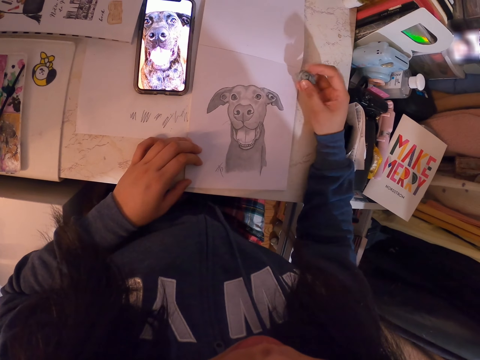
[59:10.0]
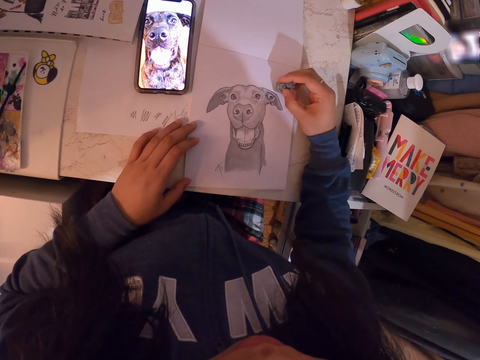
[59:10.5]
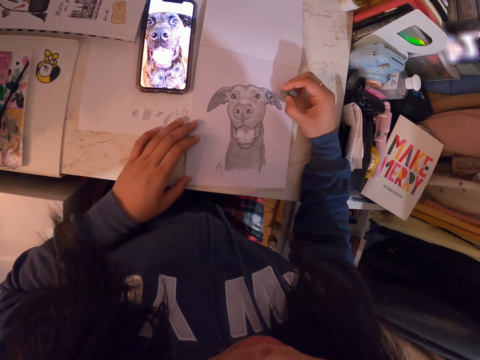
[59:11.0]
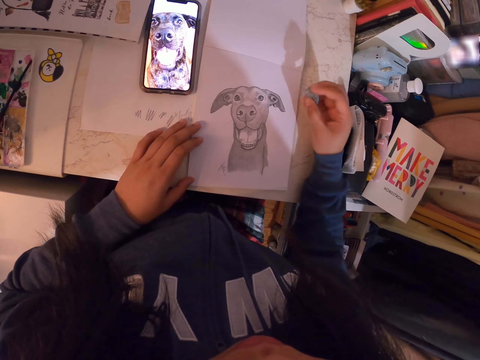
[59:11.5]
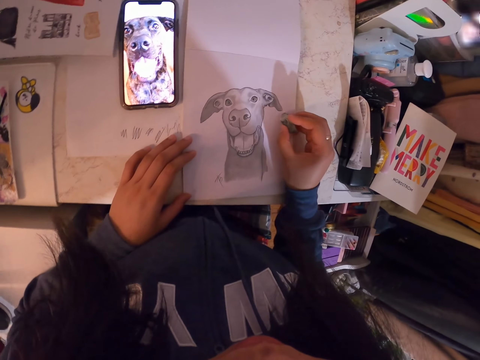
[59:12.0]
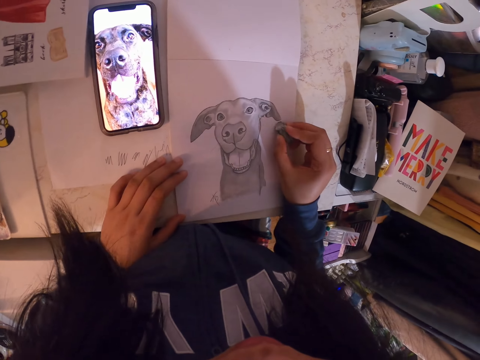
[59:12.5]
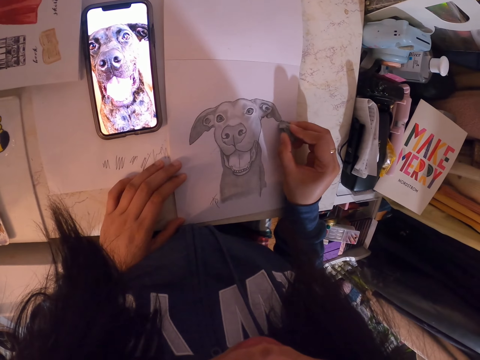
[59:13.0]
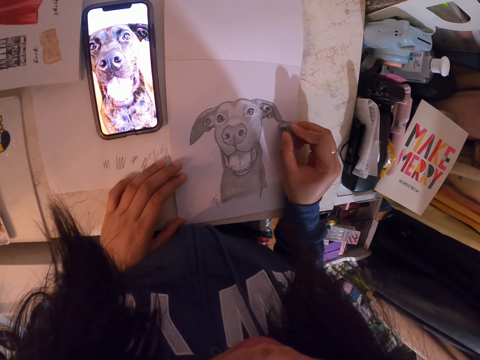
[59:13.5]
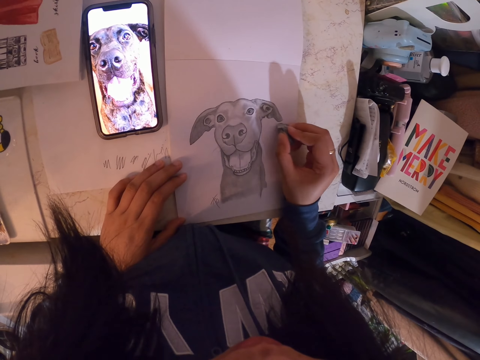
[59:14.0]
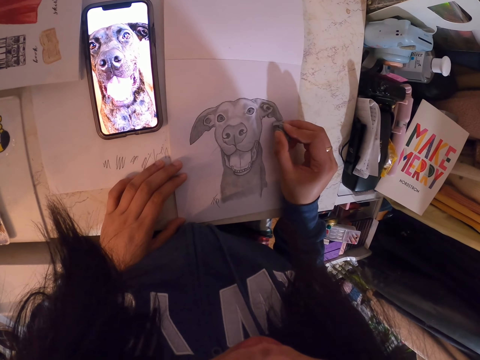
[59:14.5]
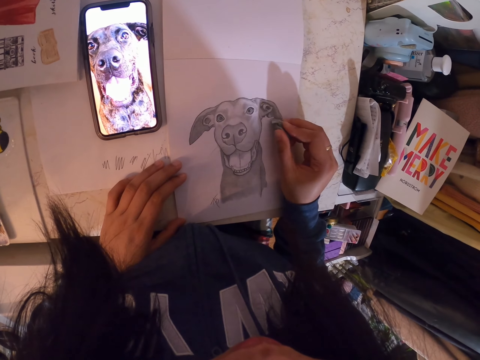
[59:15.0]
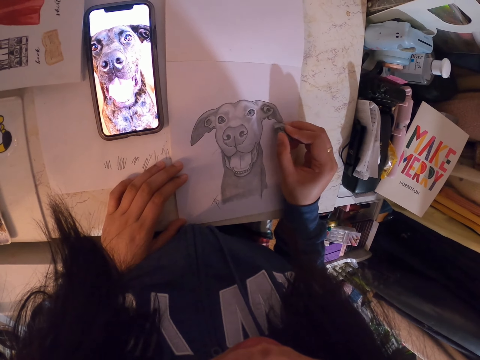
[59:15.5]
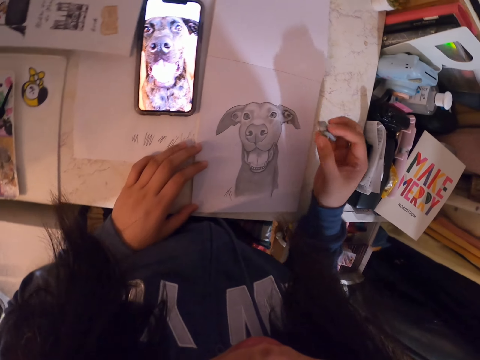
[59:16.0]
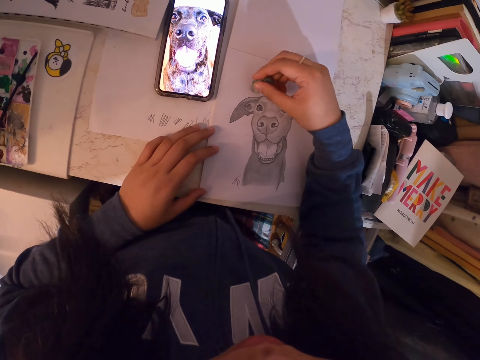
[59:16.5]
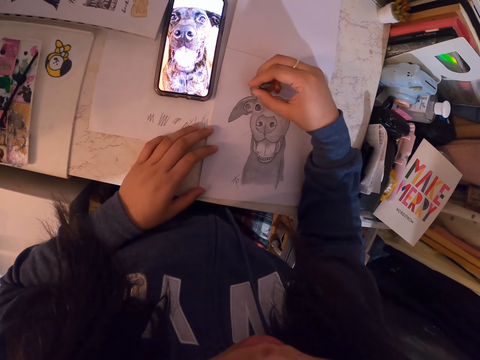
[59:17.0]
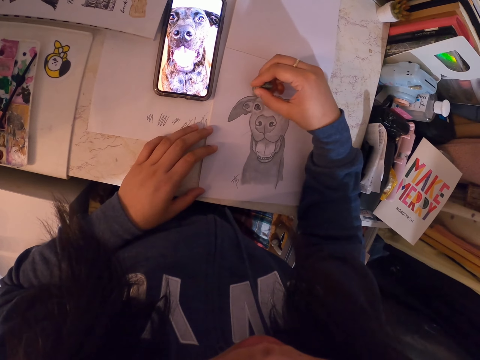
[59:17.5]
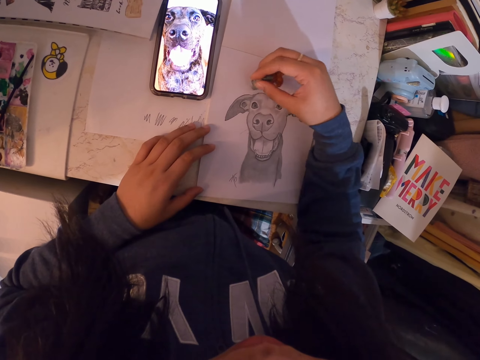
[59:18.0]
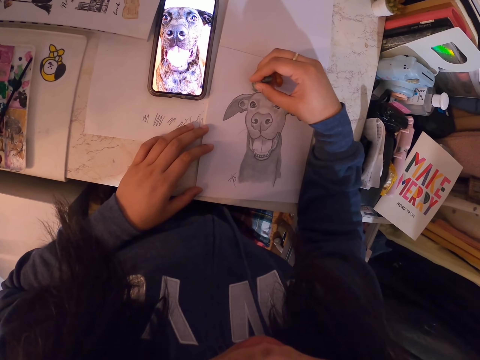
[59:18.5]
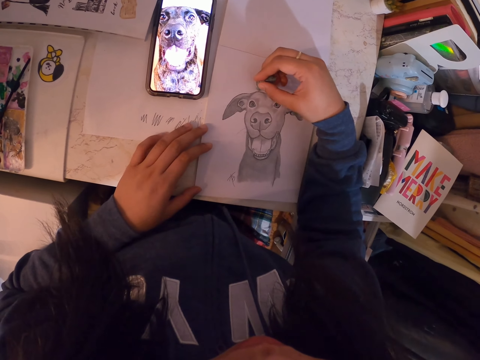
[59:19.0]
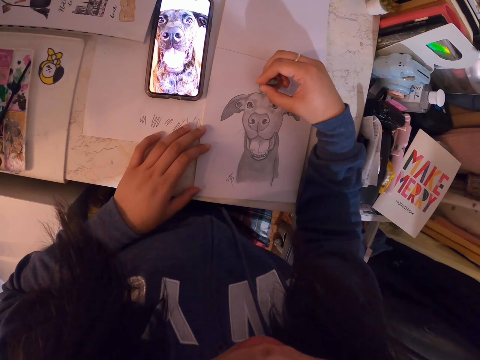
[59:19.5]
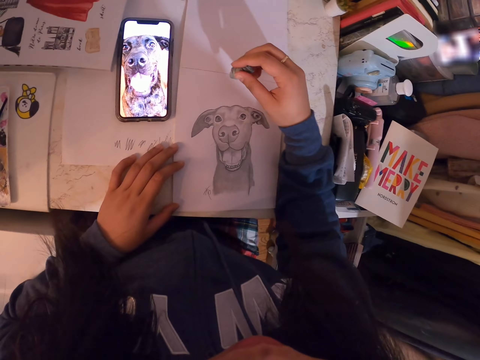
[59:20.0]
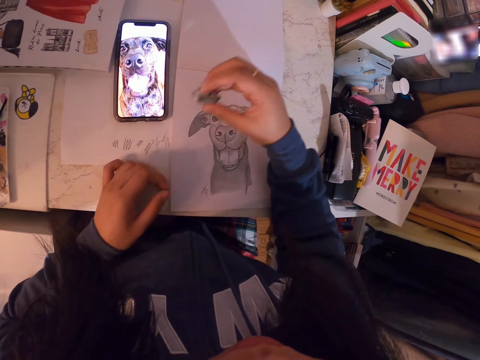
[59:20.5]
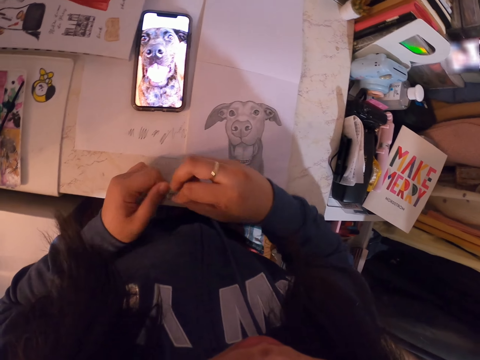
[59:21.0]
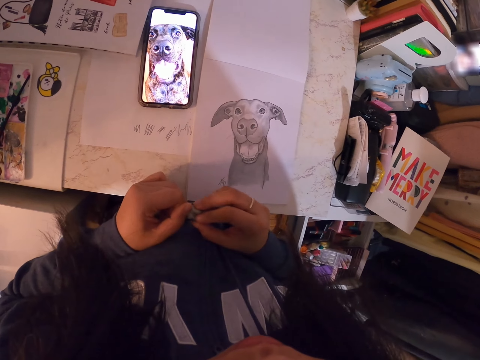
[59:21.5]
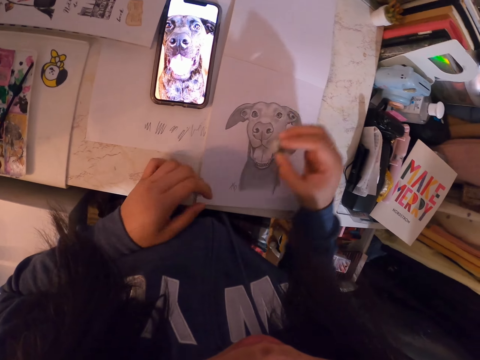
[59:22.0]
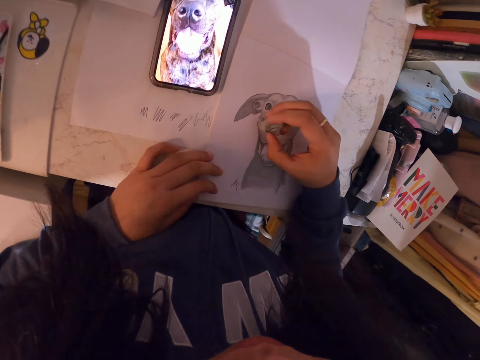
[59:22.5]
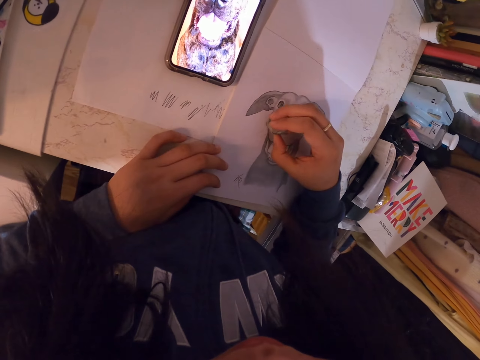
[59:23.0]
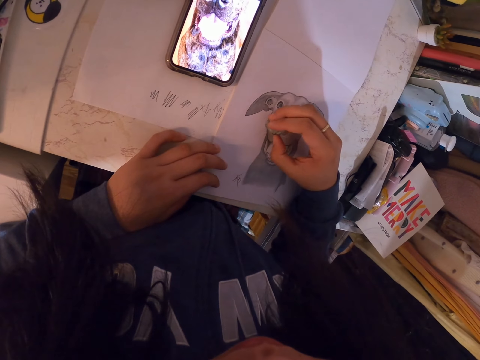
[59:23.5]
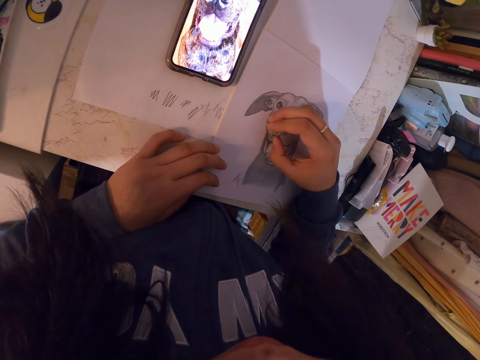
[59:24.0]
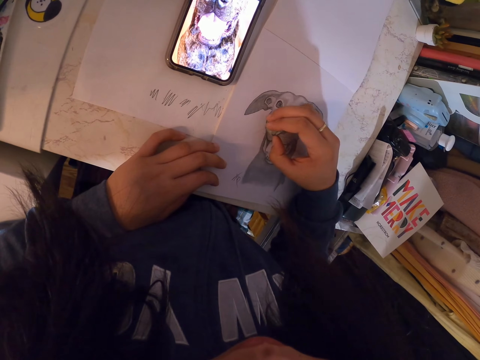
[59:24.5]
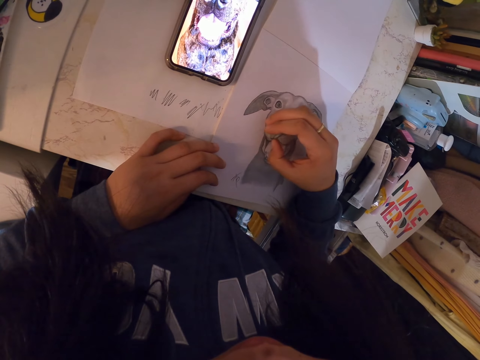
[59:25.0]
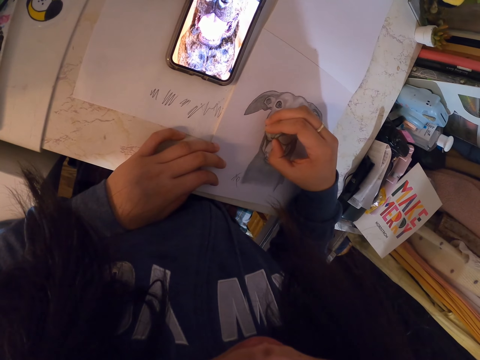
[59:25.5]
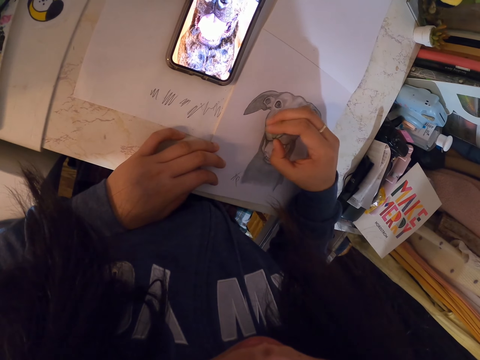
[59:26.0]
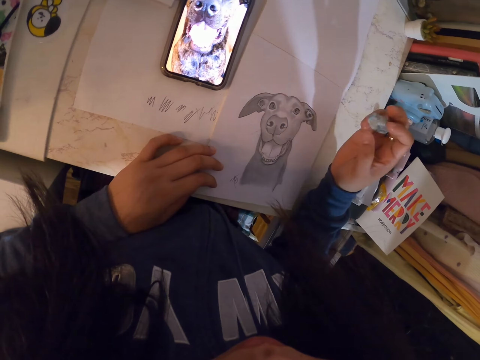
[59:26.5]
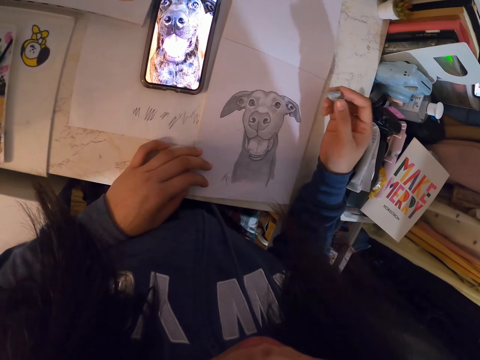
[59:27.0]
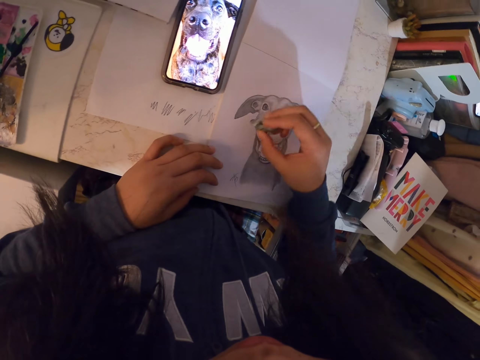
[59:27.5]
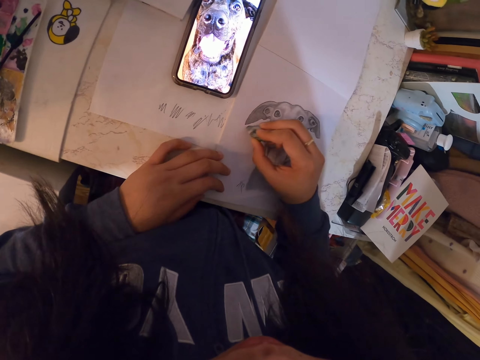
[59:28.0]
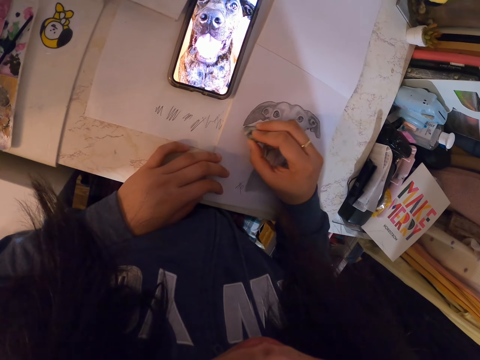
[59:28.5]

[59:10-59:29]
The camera wearer molds something. They adjust the rubber. They erase the image with the rubber.

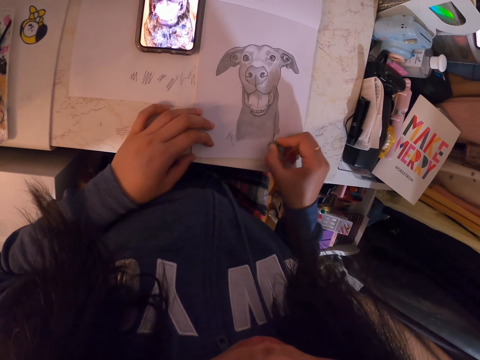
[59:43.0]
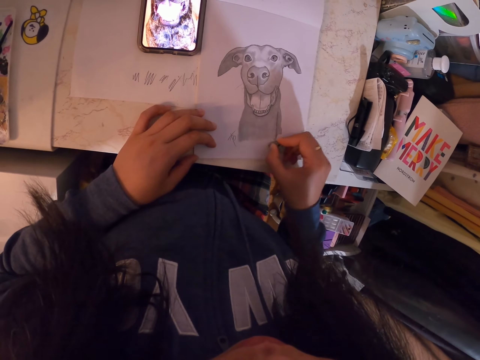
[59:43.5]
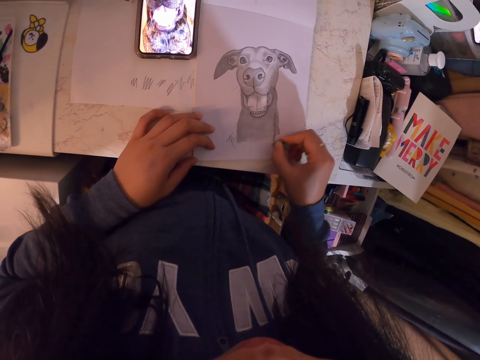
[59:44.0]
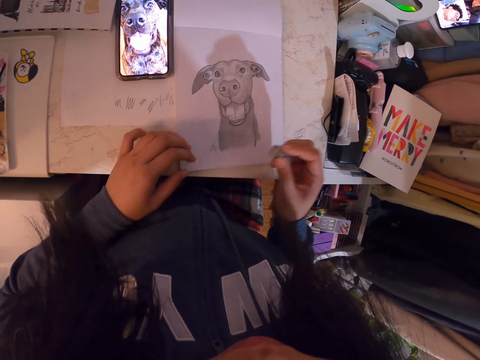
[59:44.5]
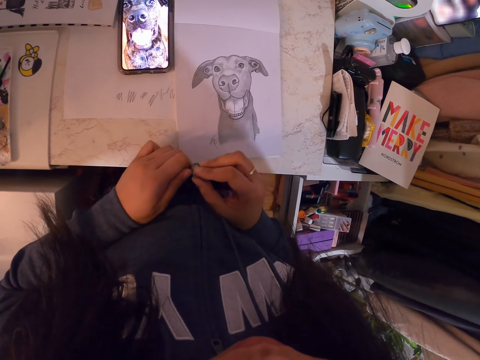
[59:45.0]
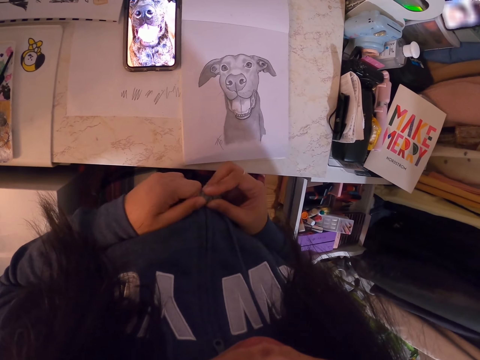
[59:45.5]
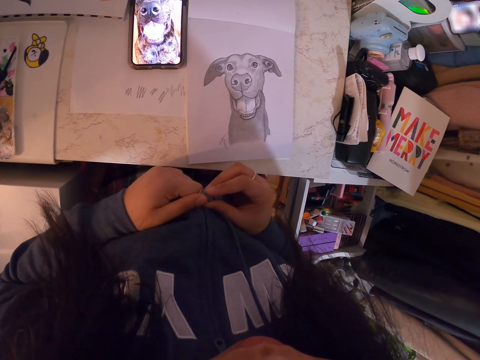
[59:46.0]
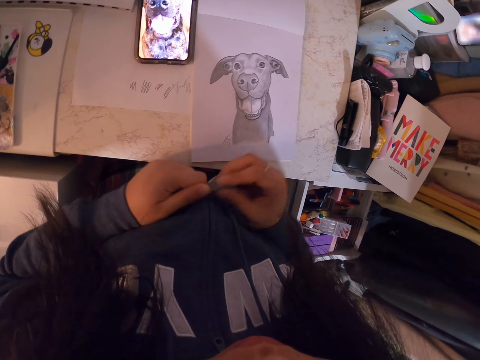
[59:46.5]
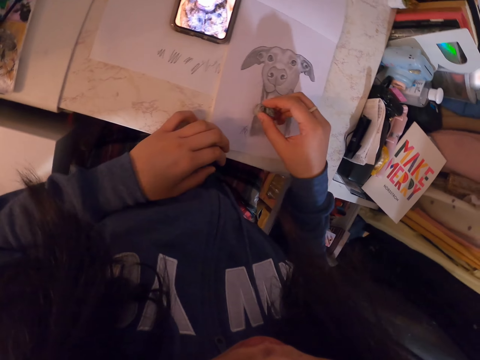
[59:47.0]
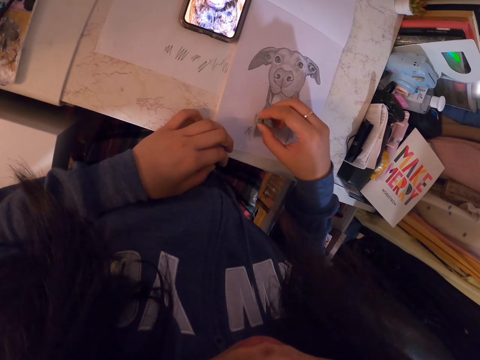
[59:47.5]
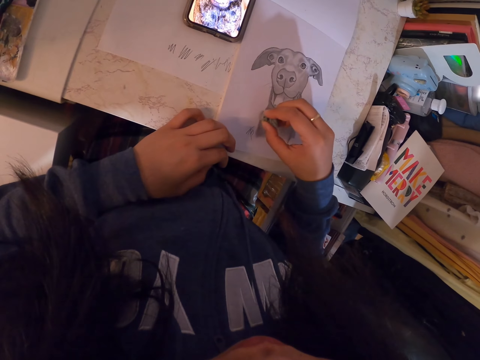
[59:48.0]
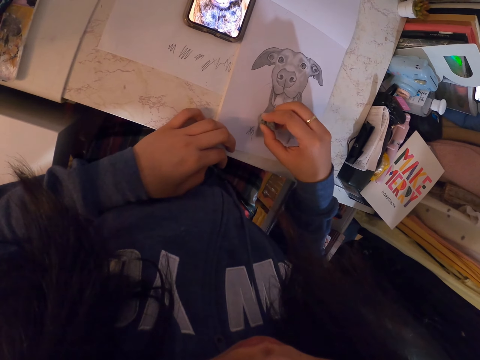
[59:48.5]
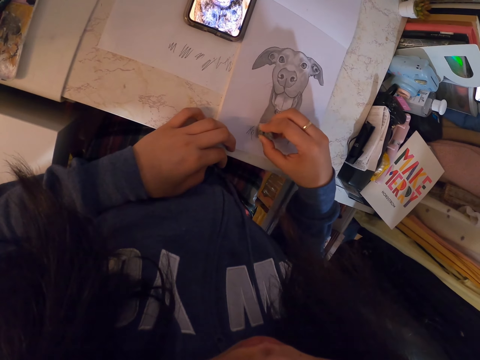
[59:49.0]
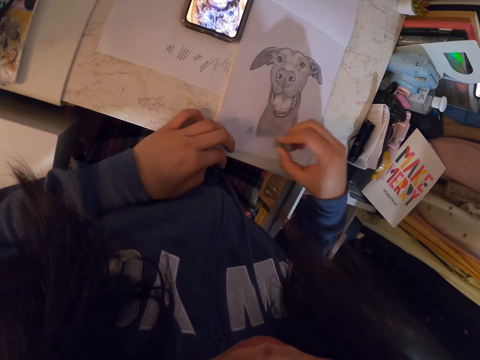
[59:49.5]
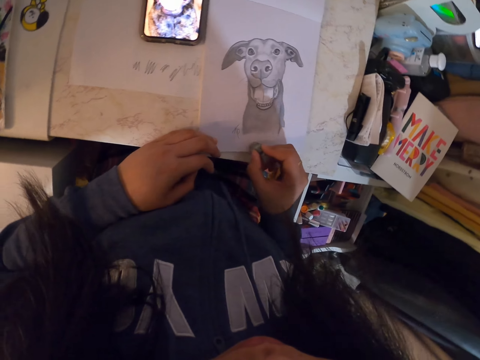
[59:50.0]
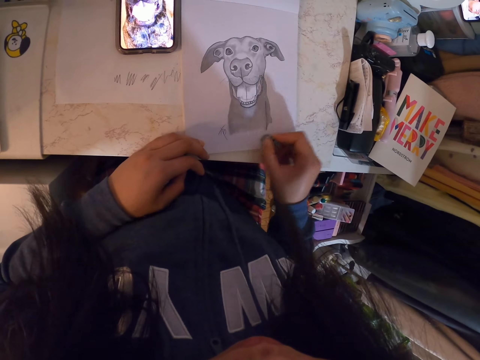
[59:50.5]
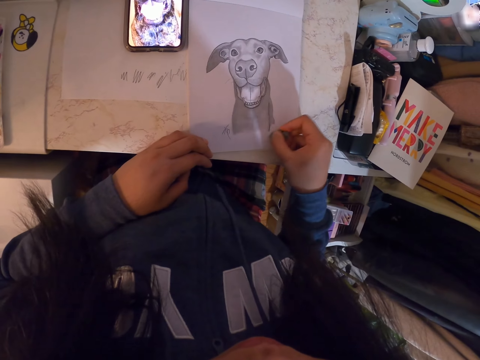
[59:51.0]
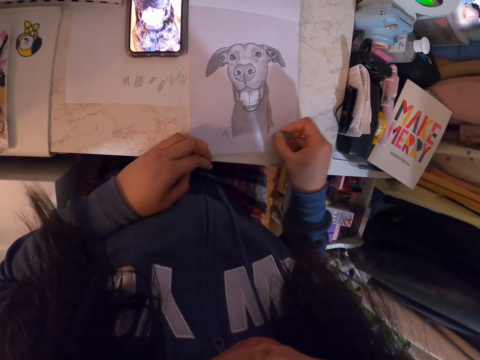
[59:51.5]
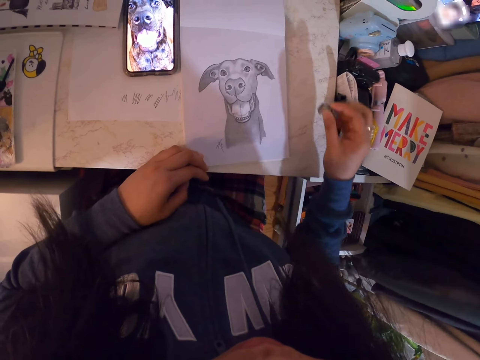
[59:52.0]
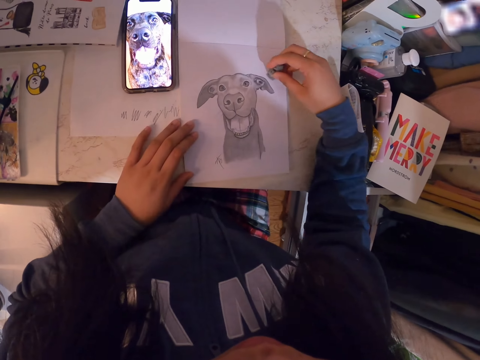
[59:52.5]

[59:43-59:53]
The camera wearer molds something. They adjust the rubber. They erase the image with the rubber.
